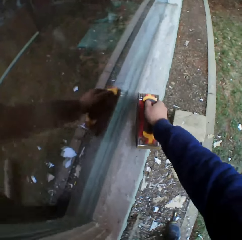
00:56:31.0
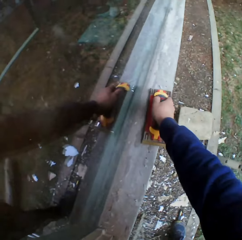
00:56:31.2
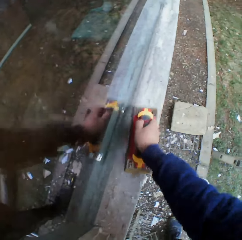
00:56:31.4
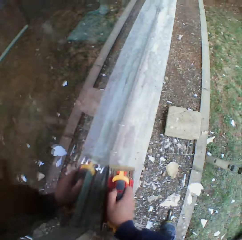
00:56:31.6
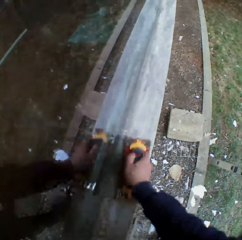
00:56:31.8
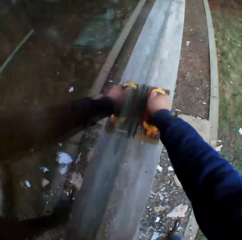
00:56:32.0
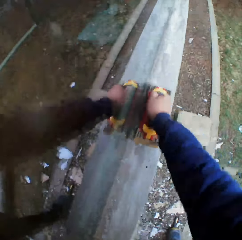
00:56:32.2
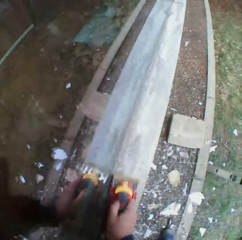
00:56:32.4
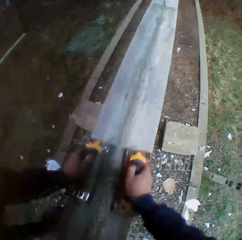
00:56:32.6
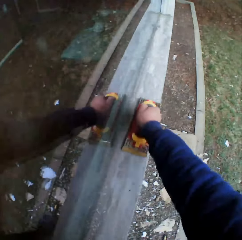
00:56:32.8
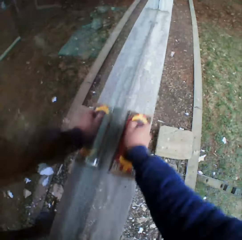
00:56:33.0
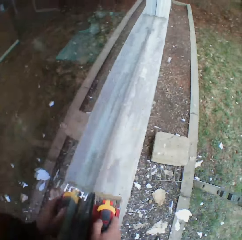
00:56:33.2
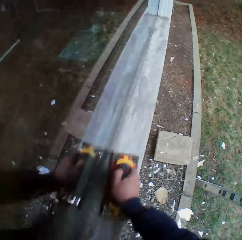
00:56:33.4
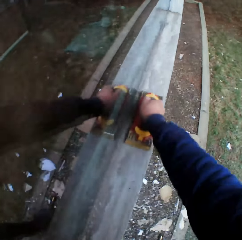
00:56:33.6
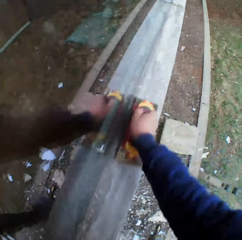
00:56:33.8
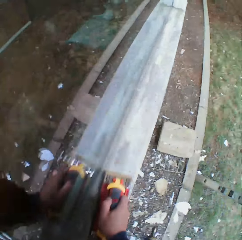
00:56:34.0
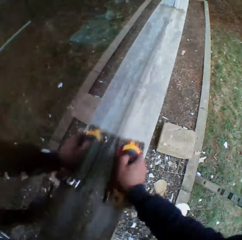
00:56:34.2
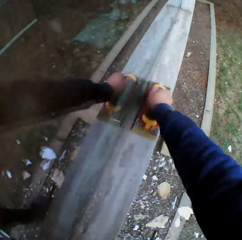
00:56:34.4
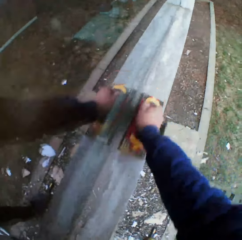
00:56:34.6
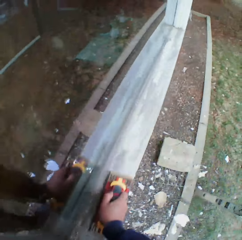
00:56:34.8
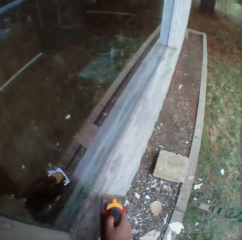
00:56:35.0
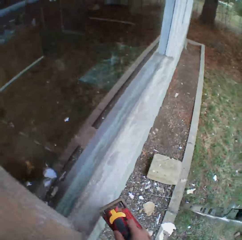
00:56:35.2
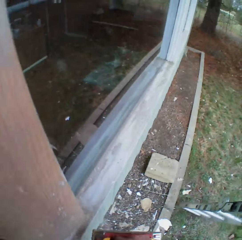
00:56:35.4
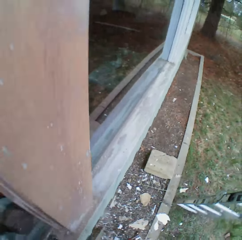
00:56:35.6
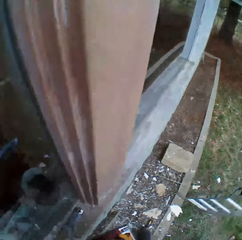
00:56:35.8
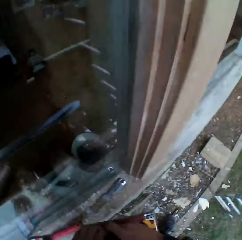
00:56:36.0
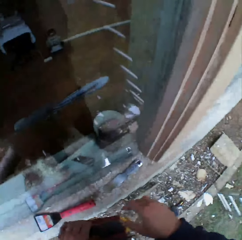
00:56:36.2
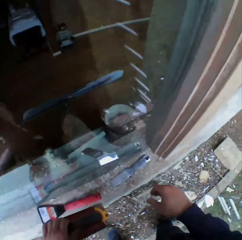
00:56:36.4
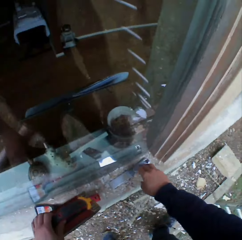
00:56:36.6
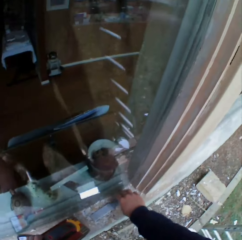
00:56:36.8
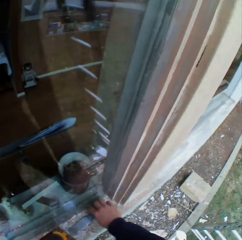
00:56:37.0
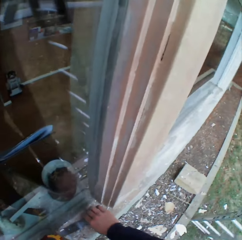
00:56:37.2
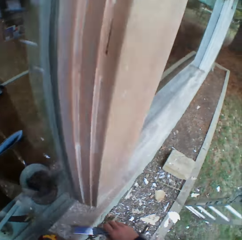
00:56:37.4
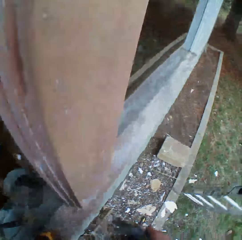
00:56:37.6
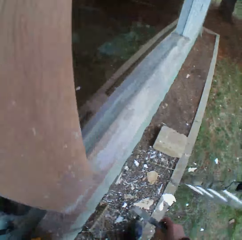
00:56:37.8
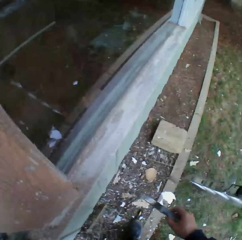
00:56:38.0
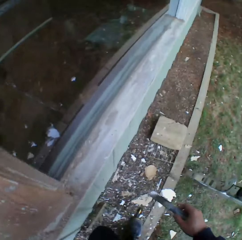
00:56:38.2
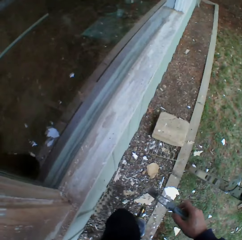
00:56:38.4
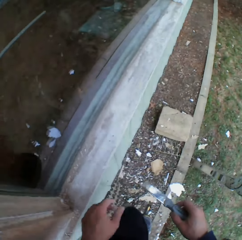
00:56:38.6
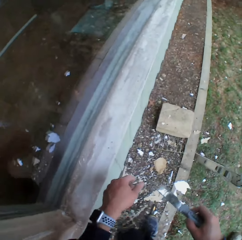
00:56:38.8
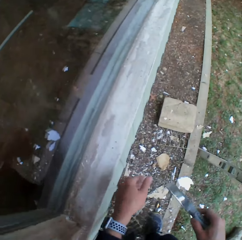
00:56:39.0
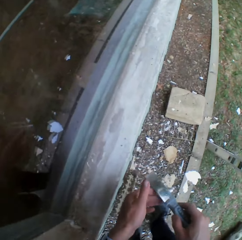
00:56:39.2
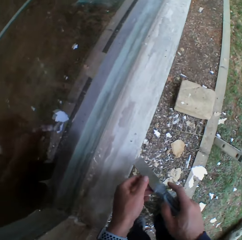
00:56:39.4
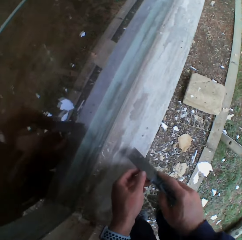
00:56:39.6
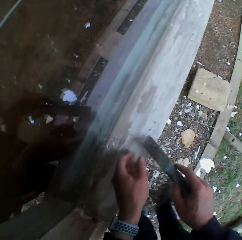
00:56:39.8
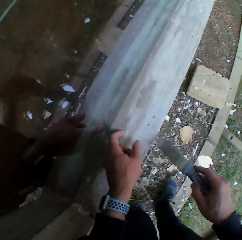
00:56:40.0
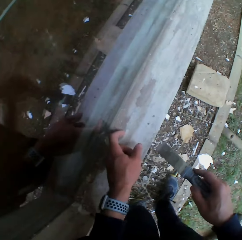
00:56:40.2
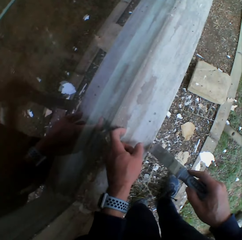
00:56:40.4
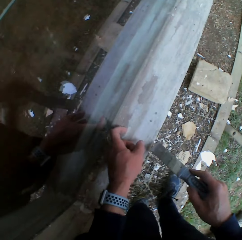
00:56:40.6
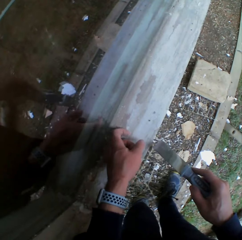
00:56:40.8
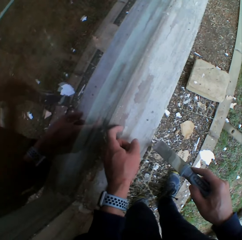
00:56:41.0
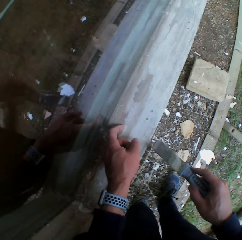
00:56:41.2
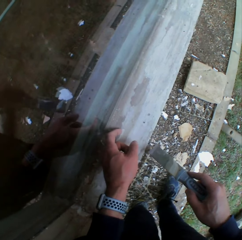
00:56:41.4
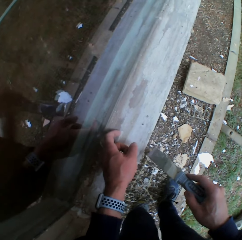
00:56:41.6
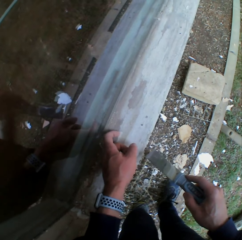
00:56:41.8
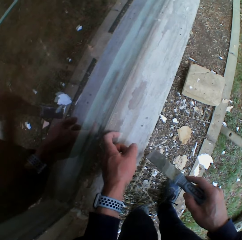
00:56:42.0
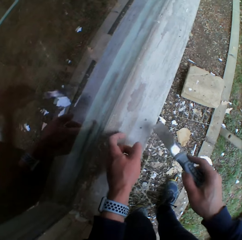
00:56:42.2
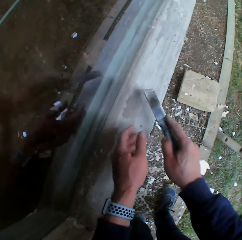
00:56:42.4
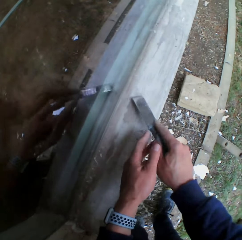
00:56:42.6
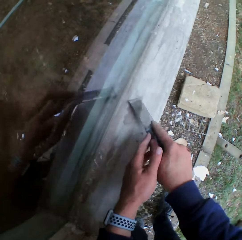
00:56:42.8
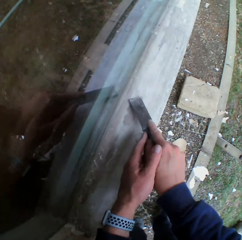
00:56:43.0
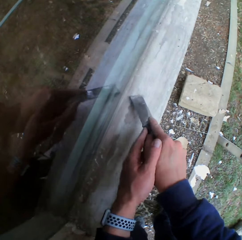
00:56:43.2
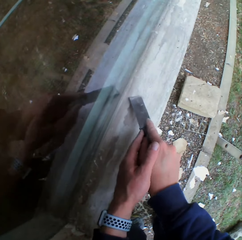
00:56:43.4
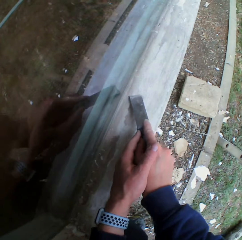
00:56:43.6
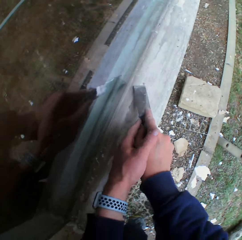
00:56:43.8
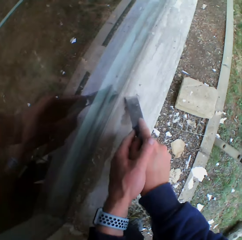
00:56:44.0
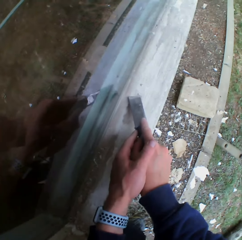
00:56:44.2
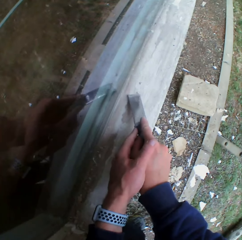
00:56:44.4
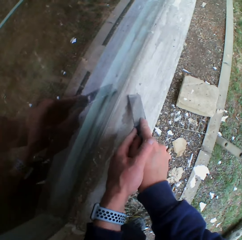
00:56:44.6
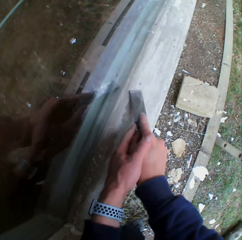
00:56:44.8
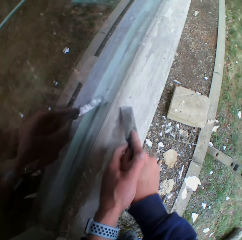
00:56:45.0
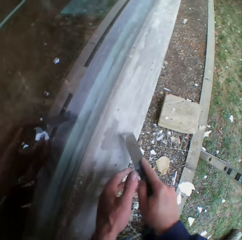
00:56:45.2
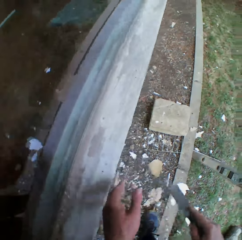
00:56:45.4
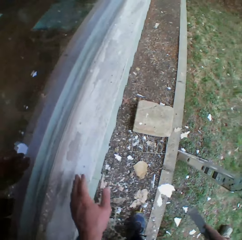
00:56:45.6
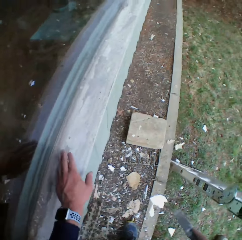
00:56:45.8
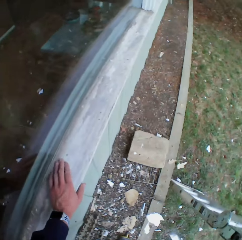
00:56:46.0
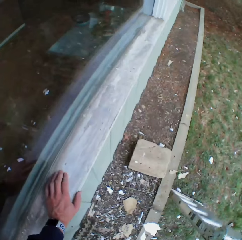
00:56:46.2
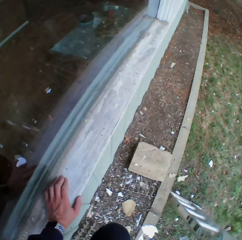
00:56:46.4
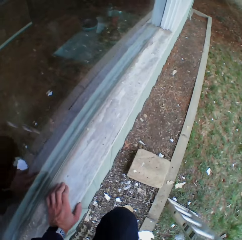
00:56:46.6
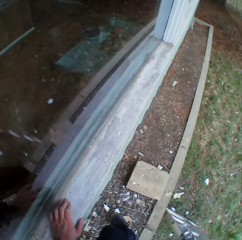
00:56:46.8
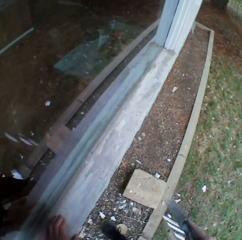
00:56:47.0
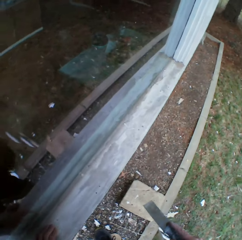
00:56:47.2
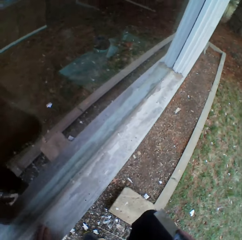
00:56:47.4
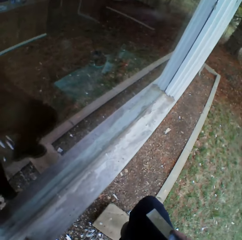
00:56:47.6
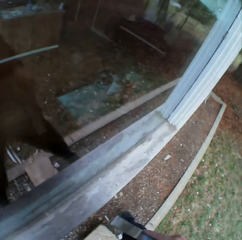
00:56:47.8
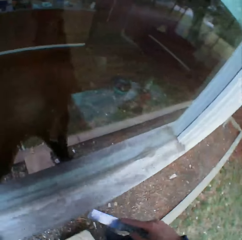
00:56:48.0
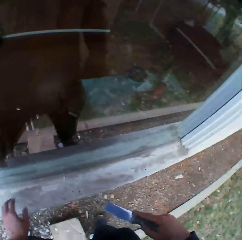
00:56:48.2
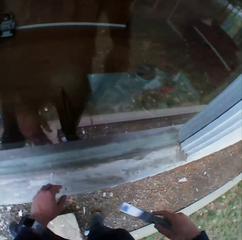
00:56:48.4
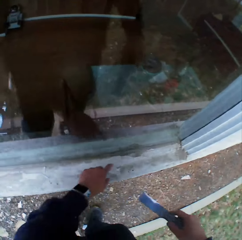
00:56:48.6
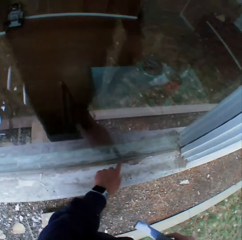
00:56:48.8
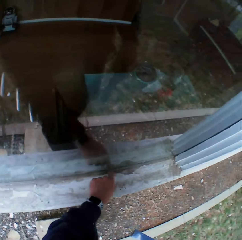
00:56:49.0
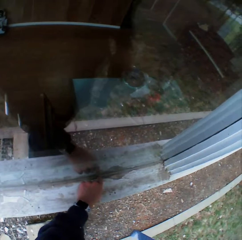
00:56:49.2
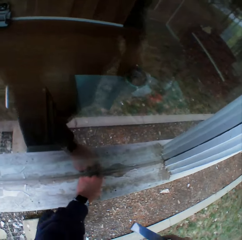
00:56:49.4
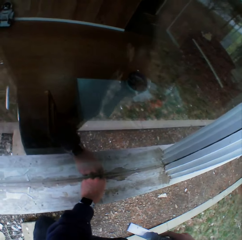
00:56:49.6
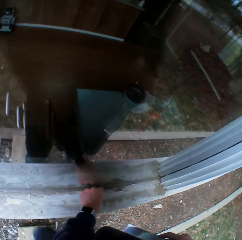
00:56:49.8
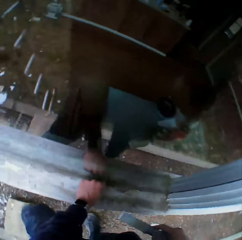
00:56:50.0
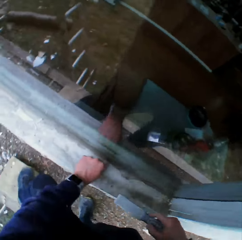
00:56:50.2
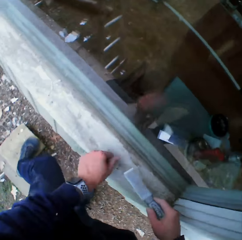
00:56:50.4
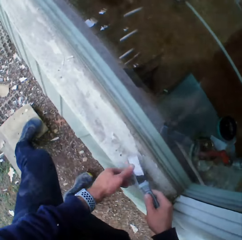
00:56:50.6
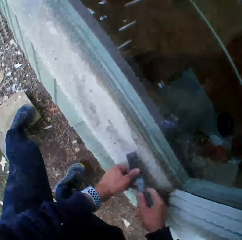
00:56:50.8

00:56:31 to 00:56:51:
The camera wearer smoothens the wooden bar on the window with a hand plane. He looks around. He drops the hand plane on the wooden bar. He picks up the chisel on the wooden bar. He removes the paints on the wooden bar with his hand. He removes the paints on the wooden bar with the chisel. He touches the wooden bar with his left hand. He walks around on the ground.

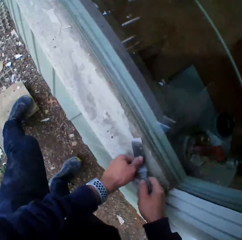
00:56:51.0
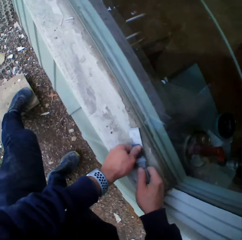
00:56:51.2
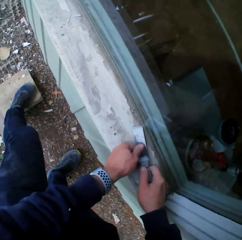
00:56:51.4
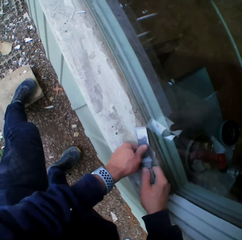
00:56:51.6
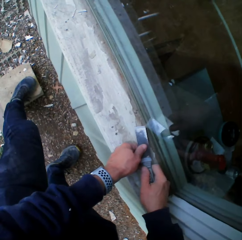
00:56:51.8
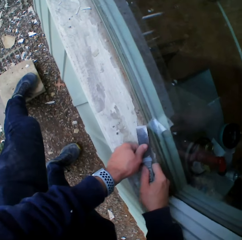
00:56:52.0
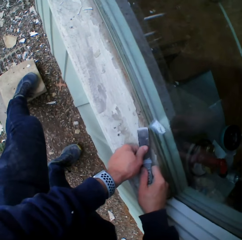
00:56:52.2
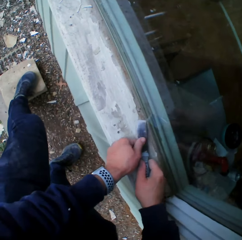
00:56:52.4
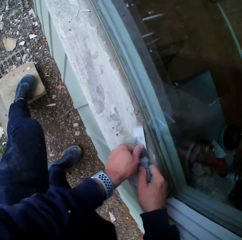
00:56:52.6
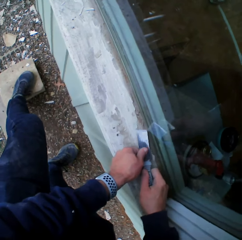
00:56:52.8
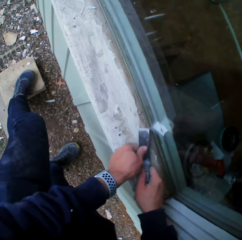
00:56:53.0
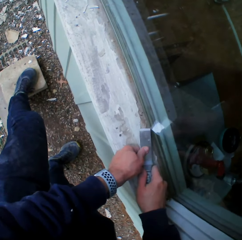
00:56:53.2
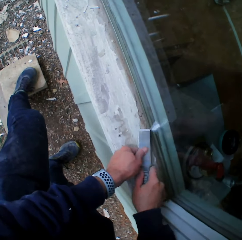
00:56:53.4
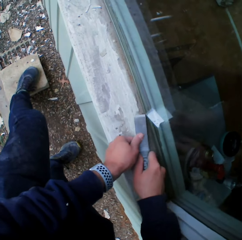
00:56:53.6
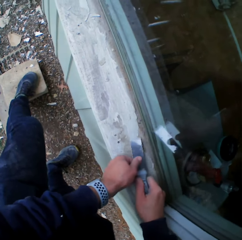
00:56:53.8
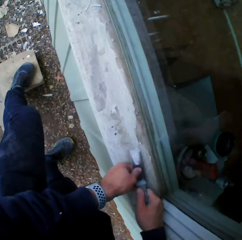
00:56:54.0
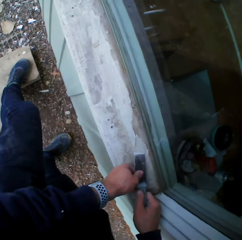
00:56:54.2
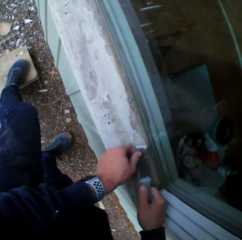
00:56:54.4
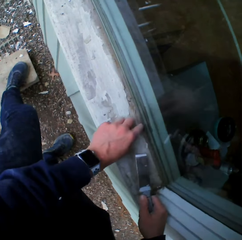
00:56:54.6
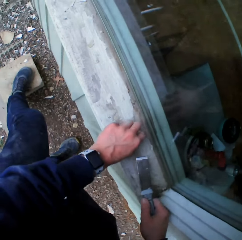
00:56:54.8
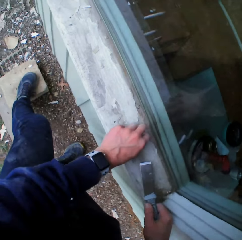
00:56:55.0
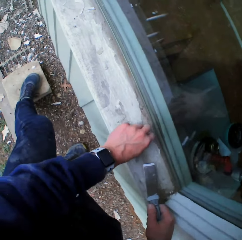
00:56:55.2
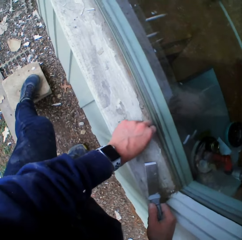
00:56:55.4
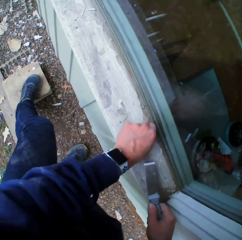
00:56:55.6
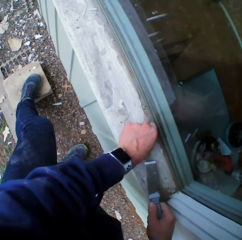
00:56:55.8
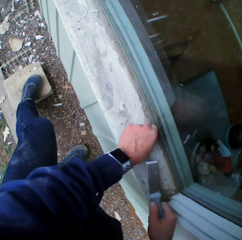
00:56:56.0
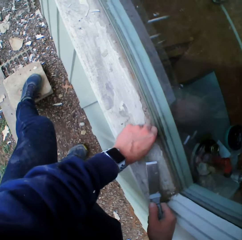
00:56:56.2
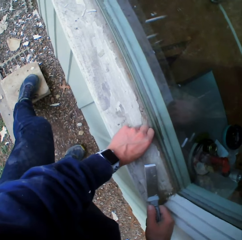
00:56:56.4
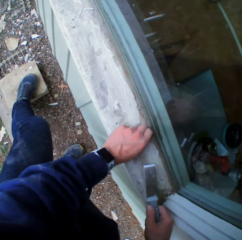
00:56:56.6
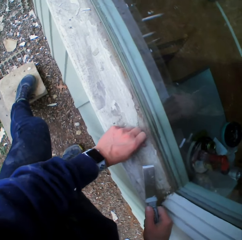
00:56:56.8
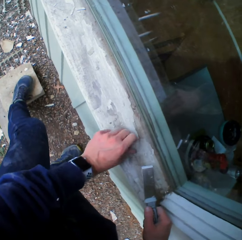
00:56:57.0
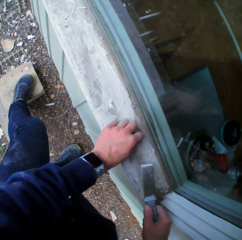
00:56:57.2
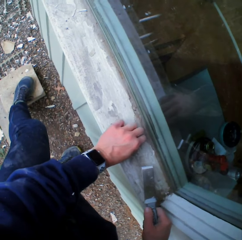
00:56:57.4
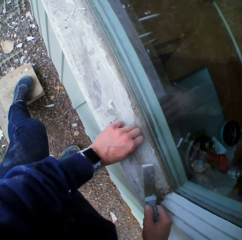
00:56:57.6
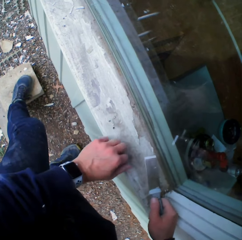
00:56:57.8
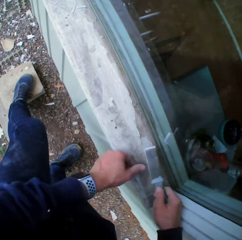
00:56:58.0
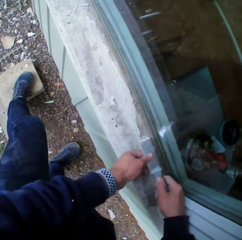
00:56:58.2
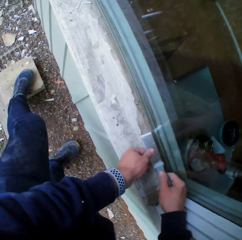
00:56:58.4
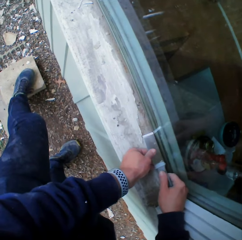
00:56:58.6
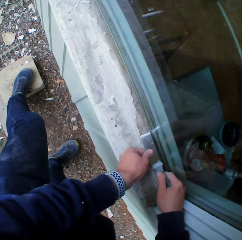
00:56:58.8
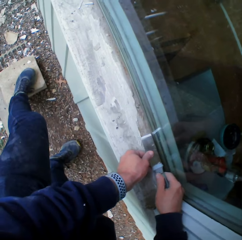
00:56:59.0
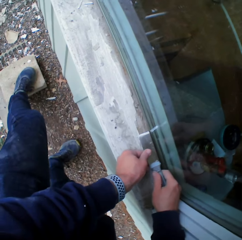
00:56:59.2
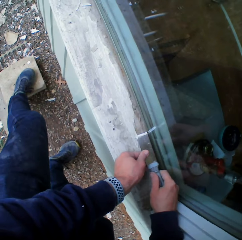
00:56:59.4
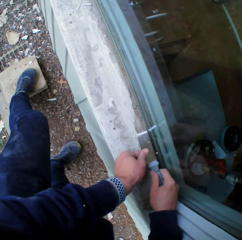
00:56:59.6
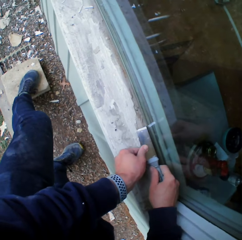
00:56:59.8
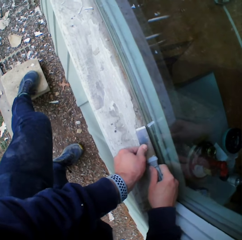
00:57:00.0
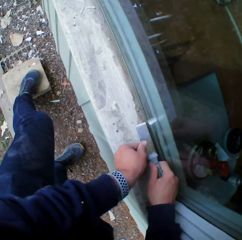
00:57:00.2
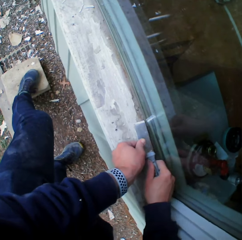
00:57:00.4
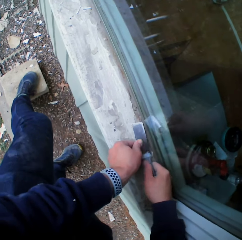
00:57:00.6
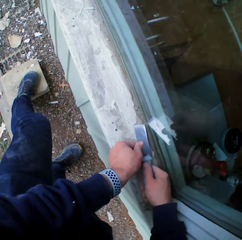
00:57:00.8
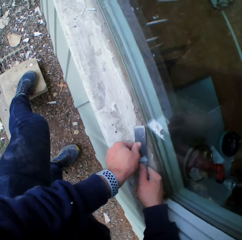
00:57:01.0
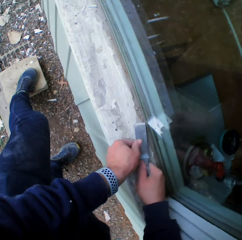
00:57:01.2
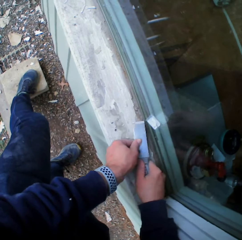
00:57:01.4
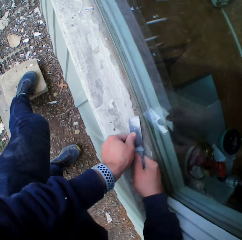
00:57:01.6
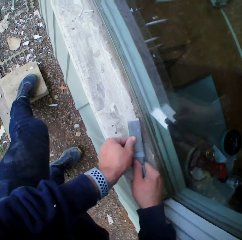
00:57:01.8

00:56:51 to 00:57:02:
The camera wearer removes the paints on the wooden bar with a chisel. He removes the paints on the wooden bar with his hand. He removes the paints on the wooden bar with the chisel.
